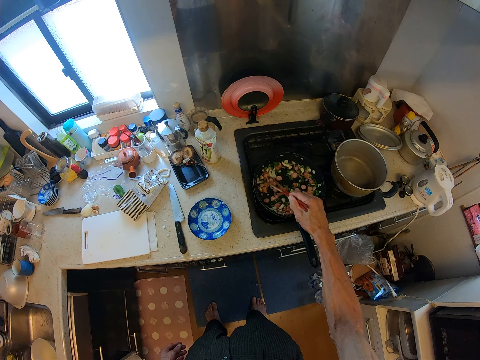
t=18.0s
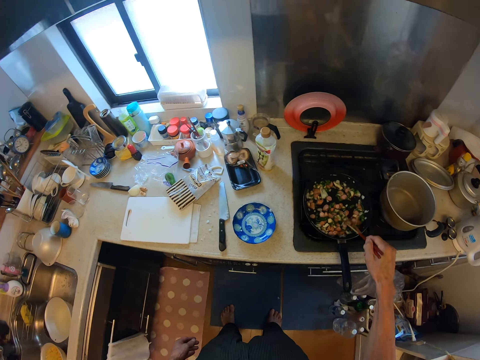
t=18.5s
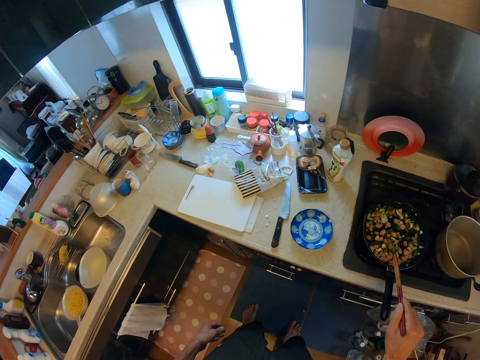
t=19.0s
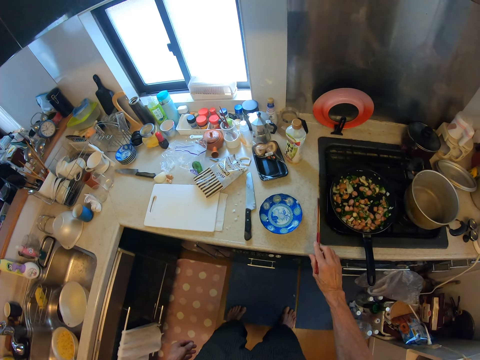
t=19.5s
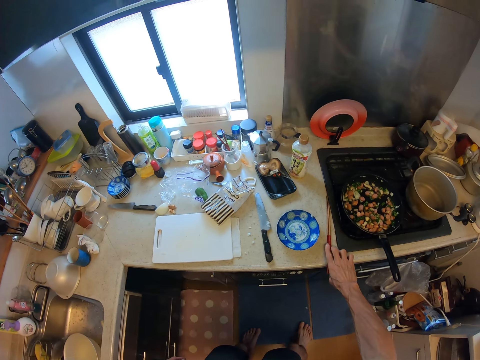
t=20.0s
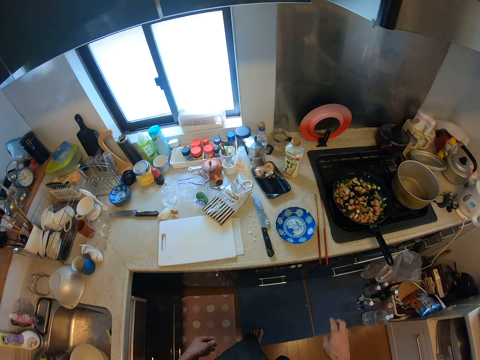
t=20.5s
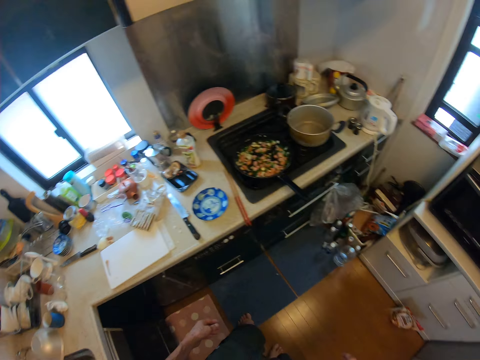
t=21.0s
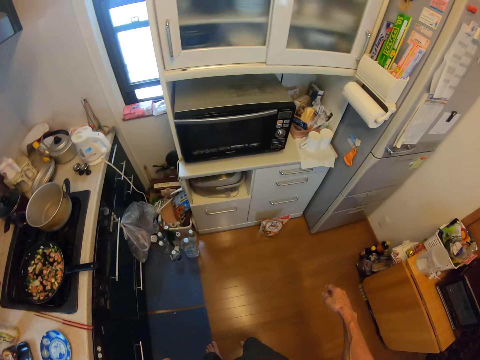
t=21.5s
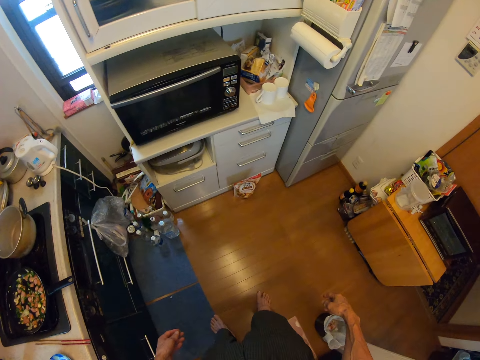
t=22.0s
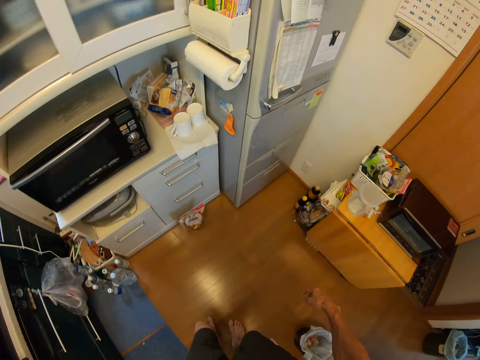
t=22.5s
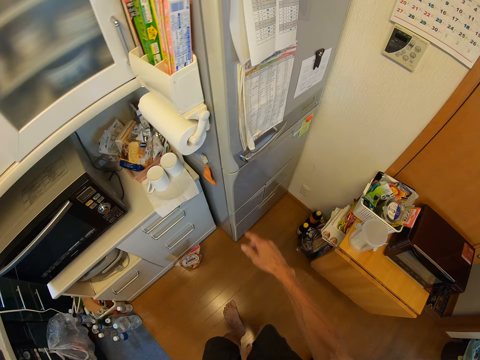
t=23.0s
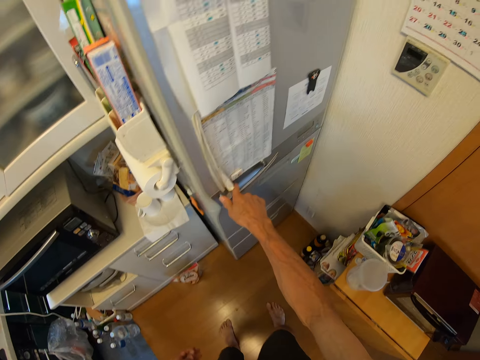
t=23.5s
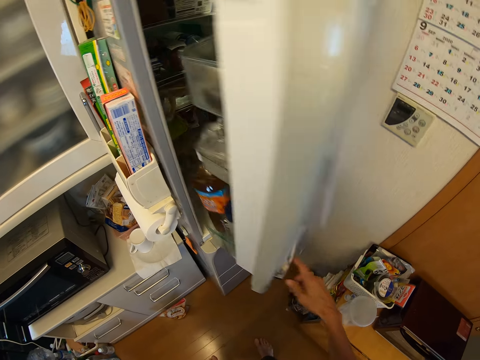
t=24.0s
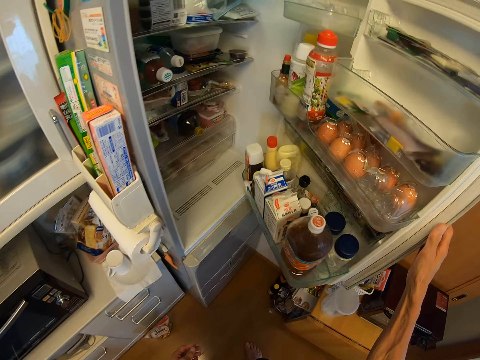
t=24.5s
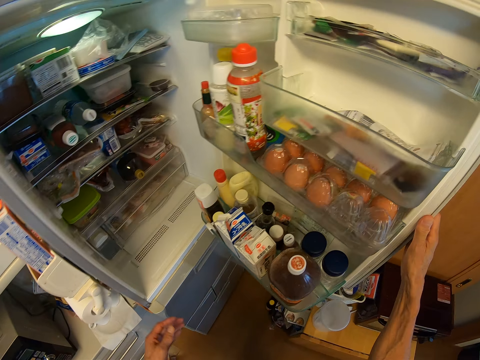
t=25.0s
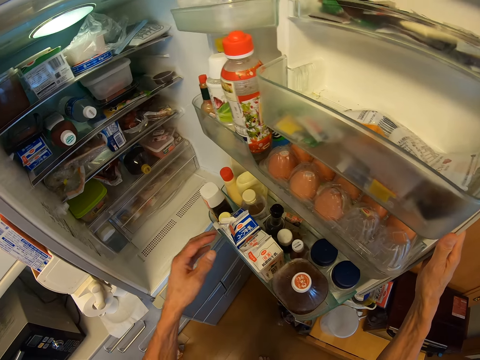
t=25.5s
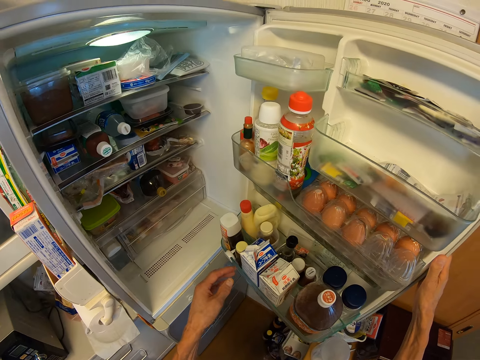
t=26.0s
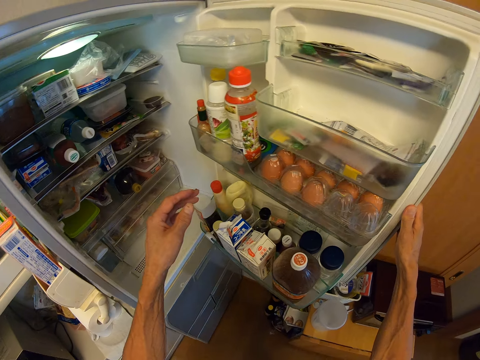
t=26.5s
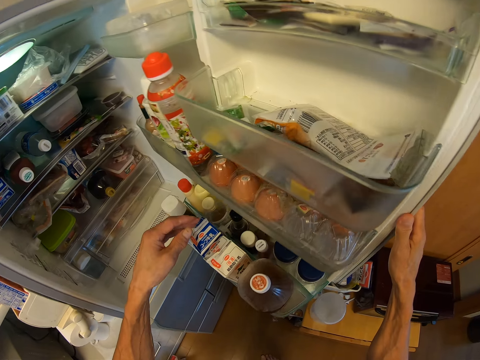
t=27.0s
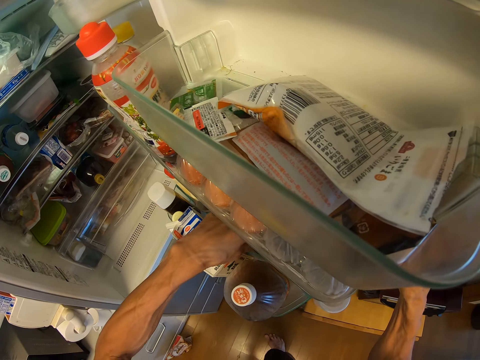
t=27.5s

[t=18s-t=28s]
The camera wearer places the chopsticks on the bench. They walk in the kitchen. They open a fridge in the kitchen. They hold the fridge door and pick the tomato sauce.

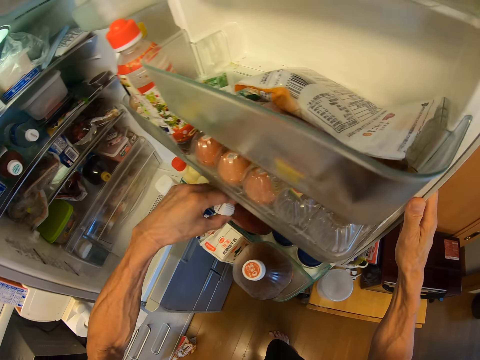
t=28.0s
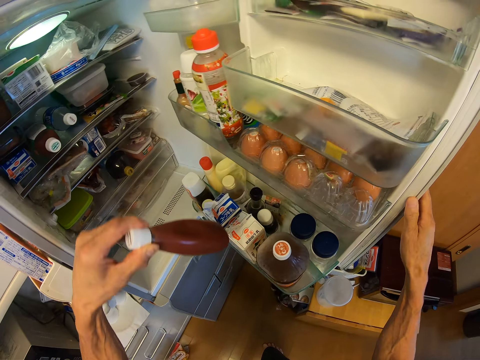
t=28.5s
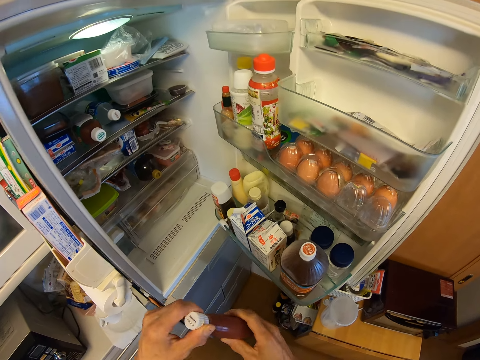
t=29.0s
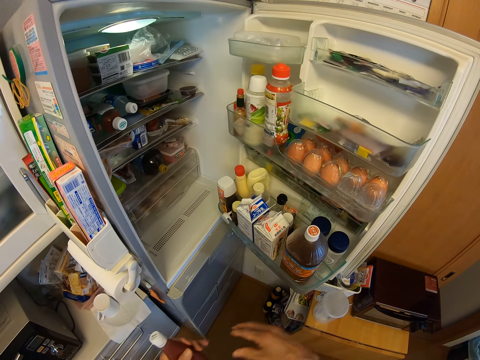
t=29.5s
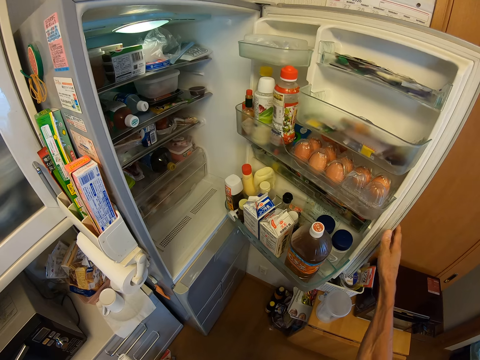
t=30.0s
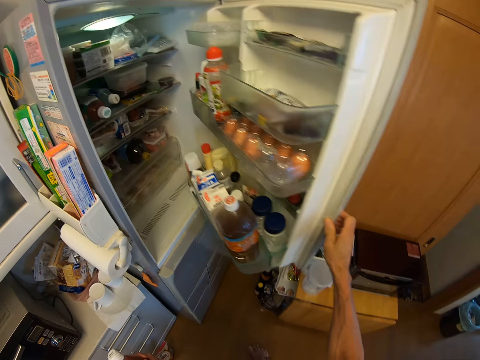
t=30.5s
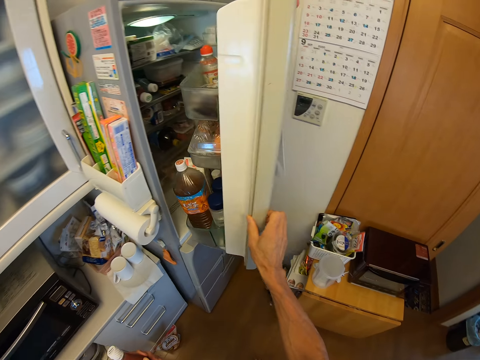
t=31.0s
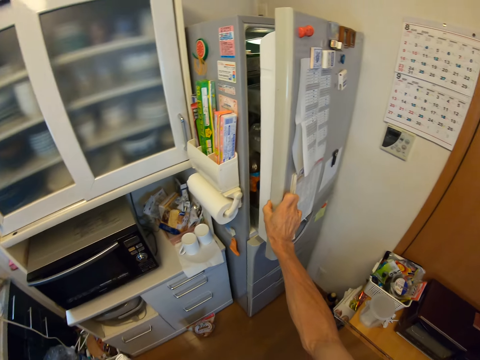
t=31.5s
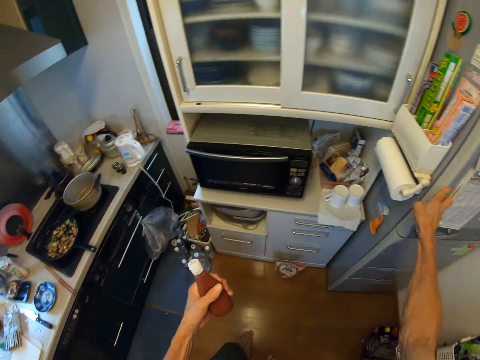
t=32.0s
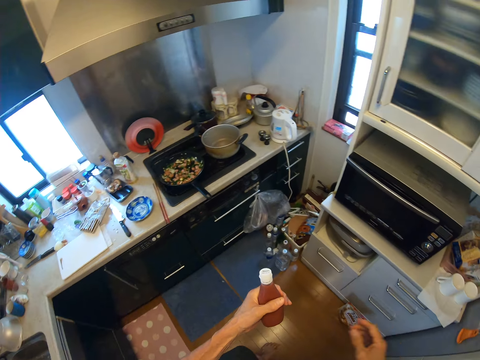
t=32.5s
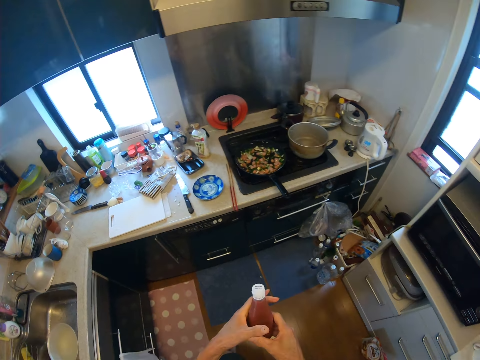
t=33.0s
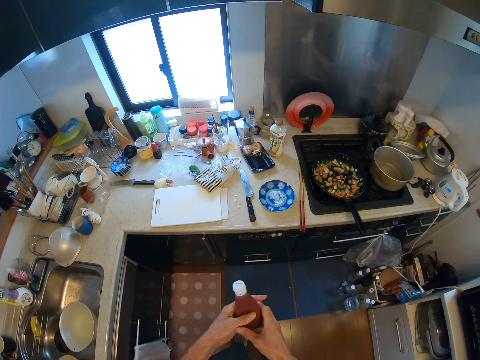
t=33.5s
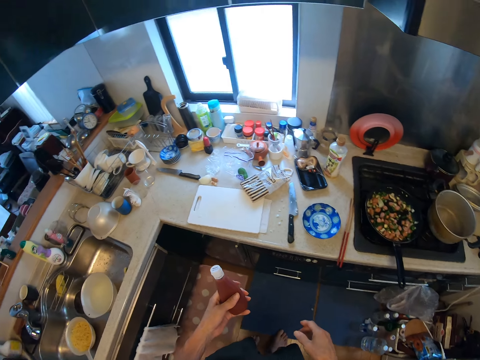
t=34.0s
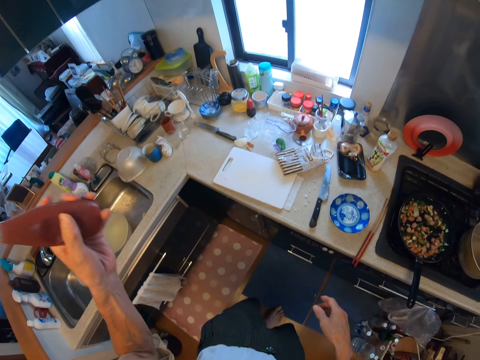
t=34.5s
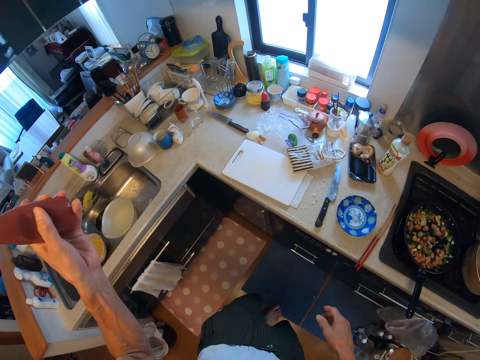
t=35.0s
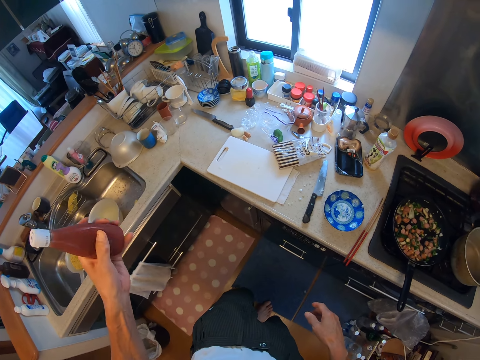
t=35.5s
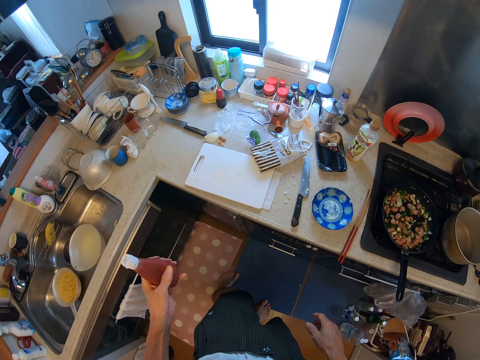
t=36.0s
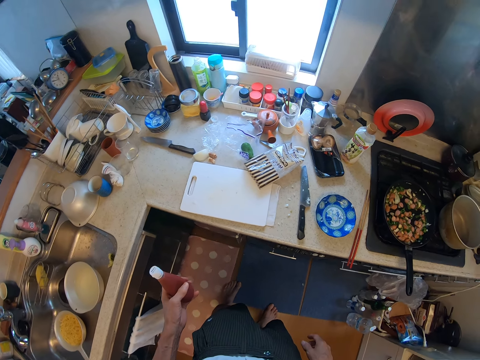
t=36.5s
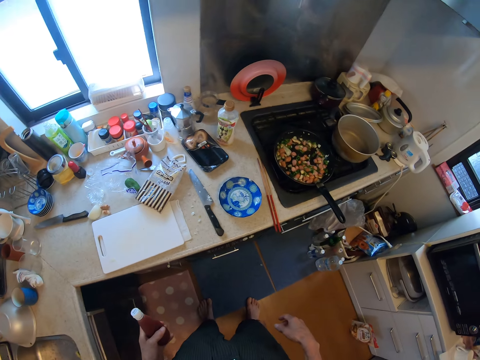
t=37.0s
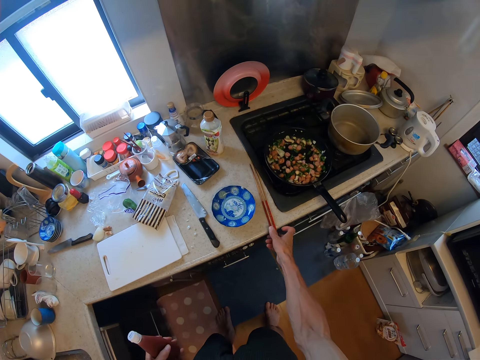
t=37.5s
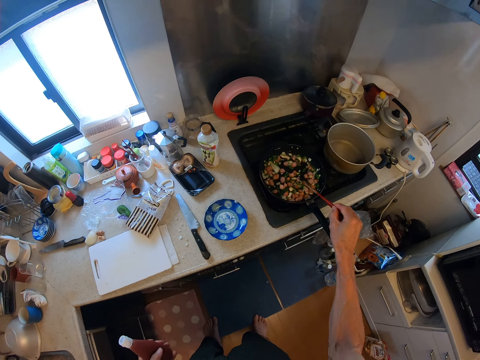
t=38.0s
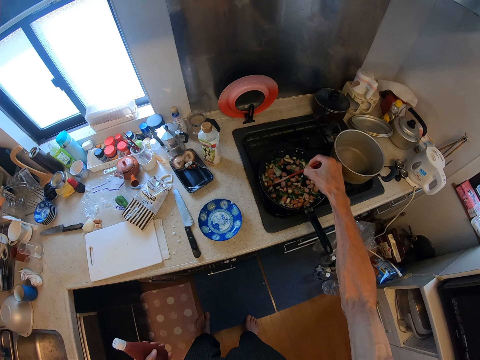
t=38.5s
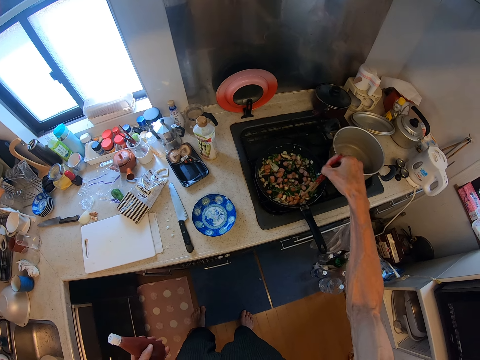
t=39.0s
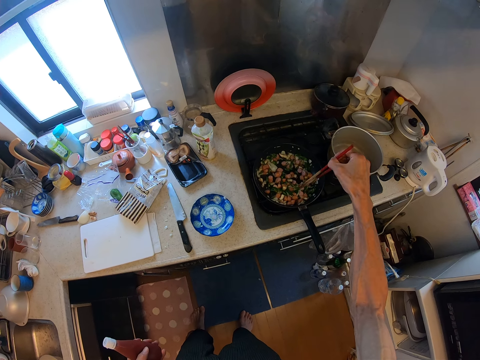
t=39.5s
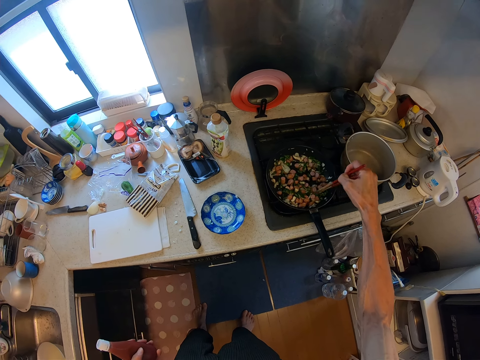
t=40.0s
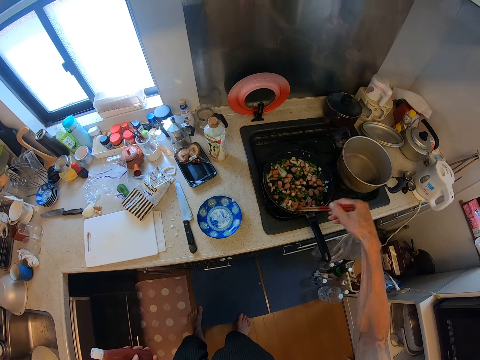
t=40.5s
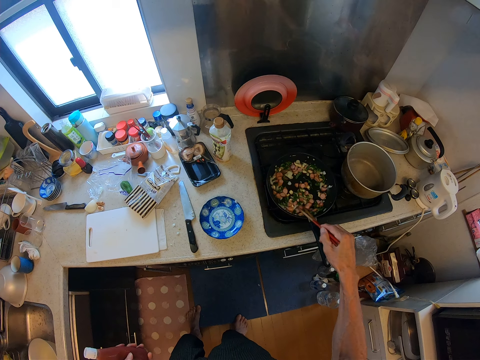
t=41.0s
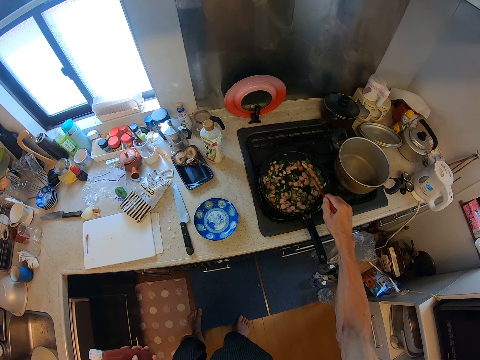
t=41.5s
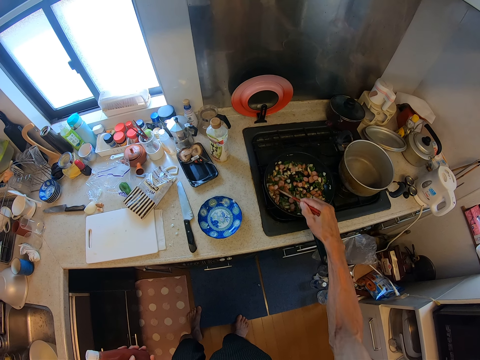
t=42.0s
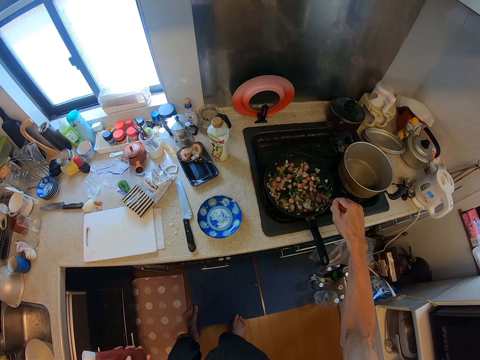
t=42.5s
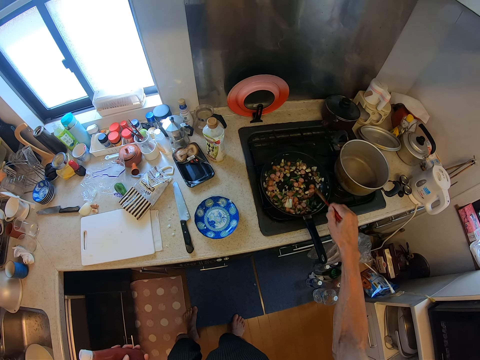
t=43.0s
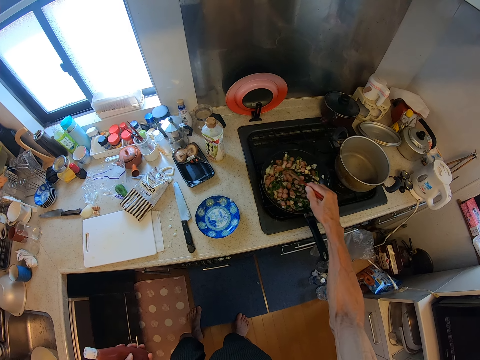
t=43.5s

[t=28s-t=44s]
The camera wearer holds the tomato sauce with both hands. He holds the tomato sauce with one hand. He closes the fridge door. He walks in the kitchen. He holds the tomato sauce with both hands. He holds the tomato sauce with one hand. He shakes the tomato sauce with his left hand. He picks the chopsticks on the cabinet with his right hand. He stirs the sausages and vegetables in the frypan with the chopsticks.
